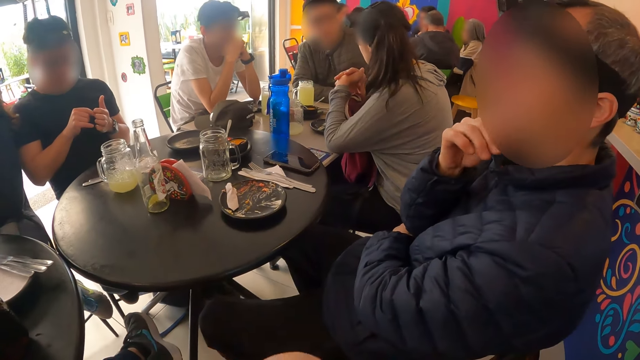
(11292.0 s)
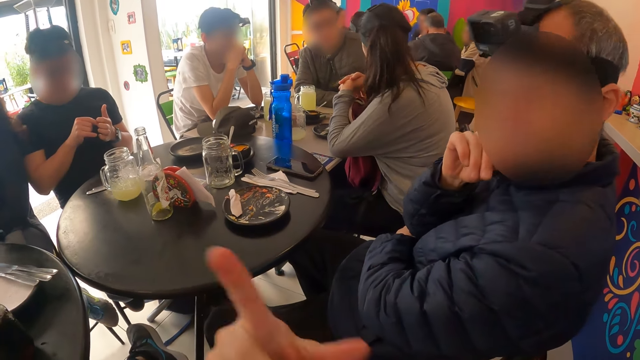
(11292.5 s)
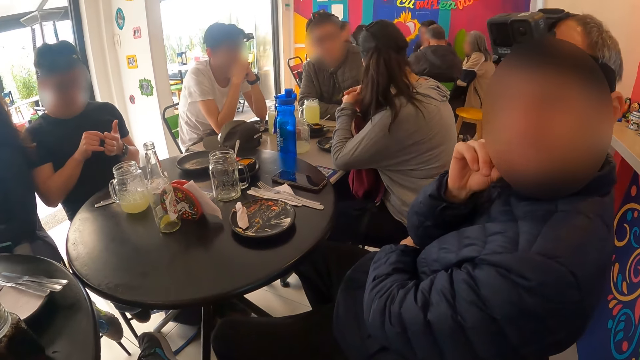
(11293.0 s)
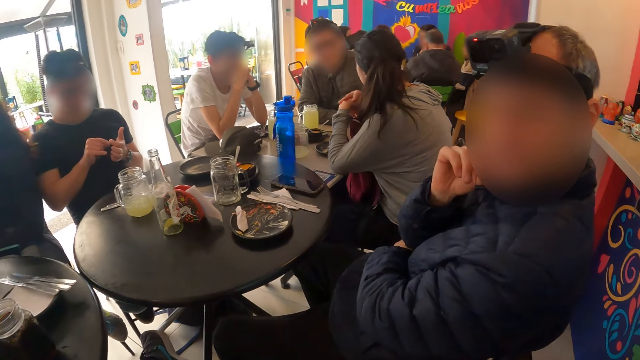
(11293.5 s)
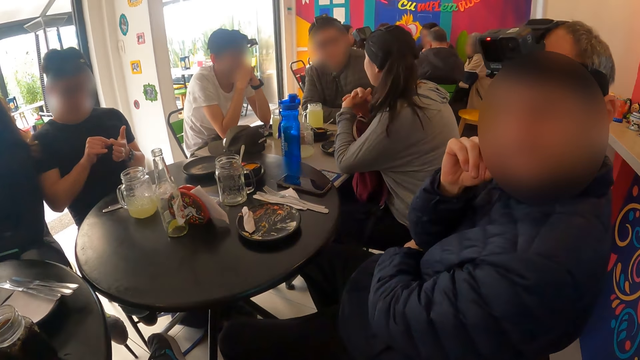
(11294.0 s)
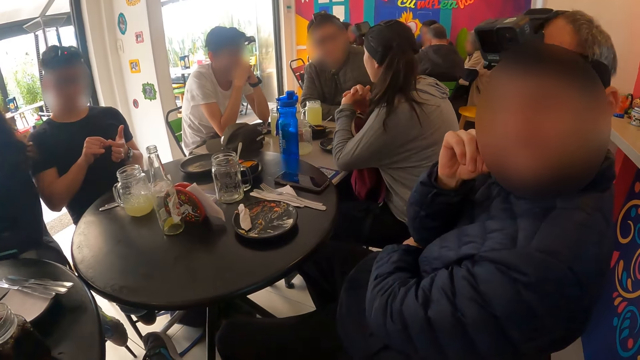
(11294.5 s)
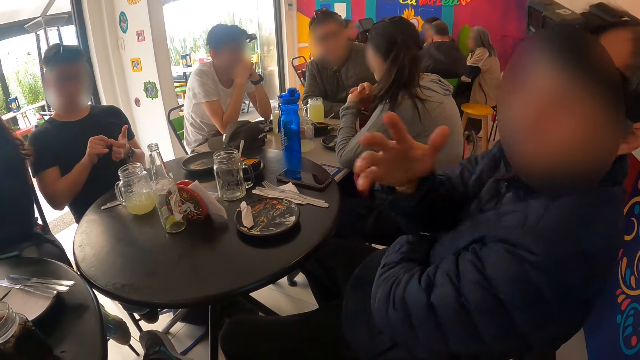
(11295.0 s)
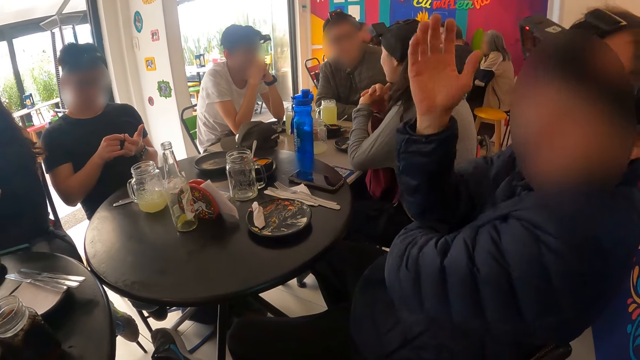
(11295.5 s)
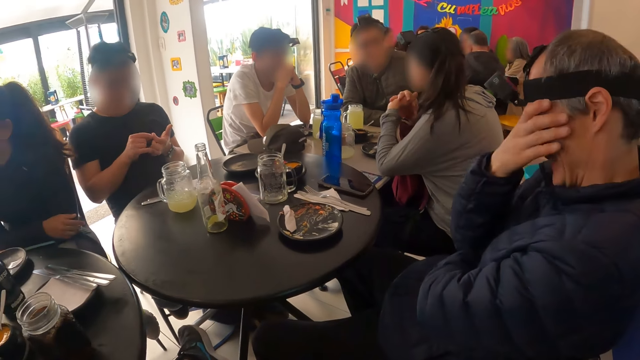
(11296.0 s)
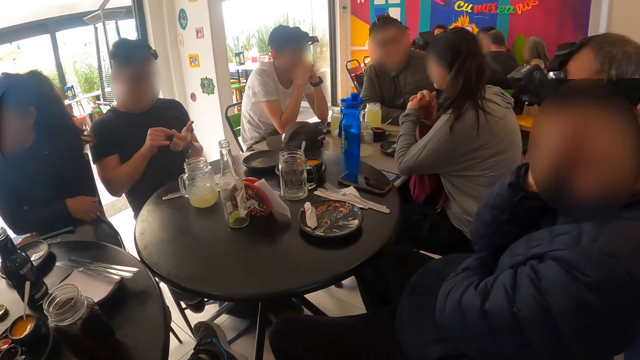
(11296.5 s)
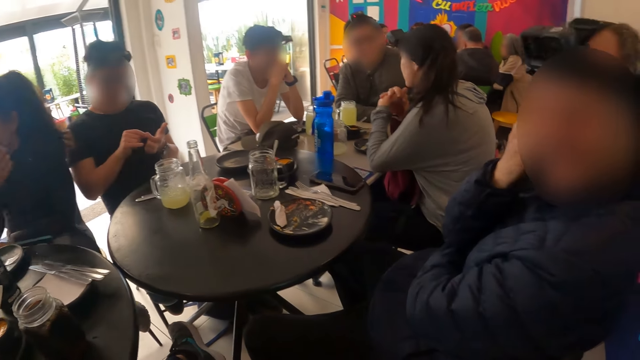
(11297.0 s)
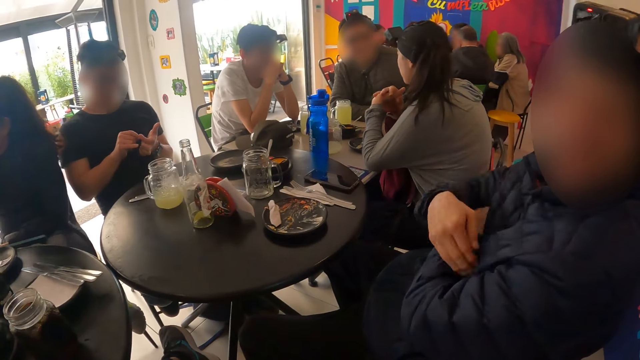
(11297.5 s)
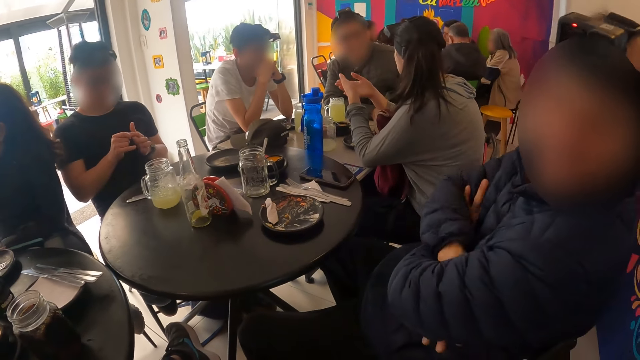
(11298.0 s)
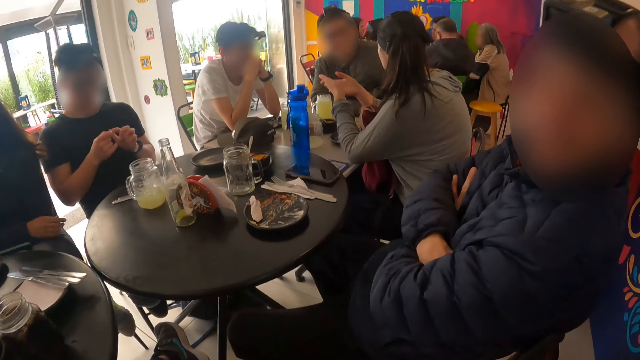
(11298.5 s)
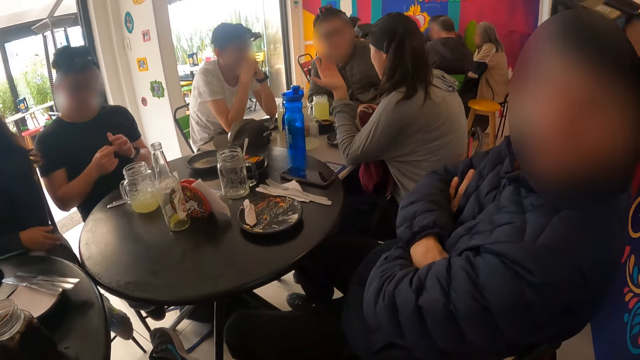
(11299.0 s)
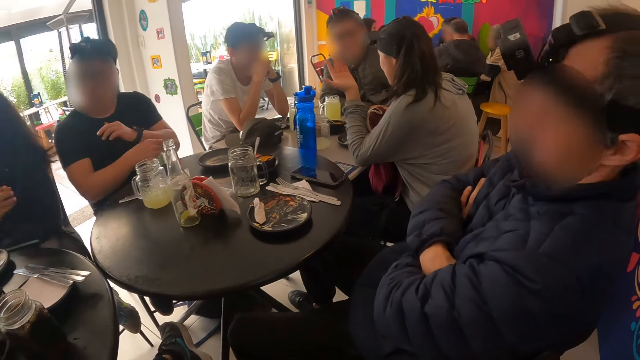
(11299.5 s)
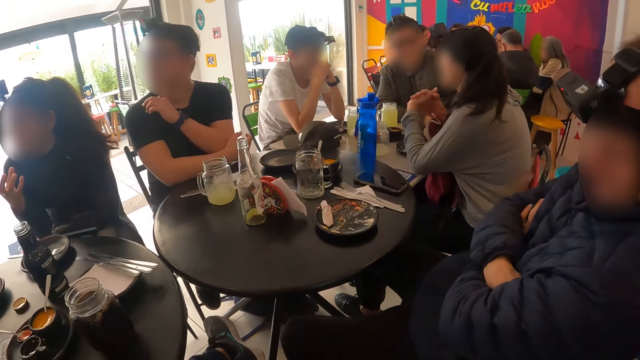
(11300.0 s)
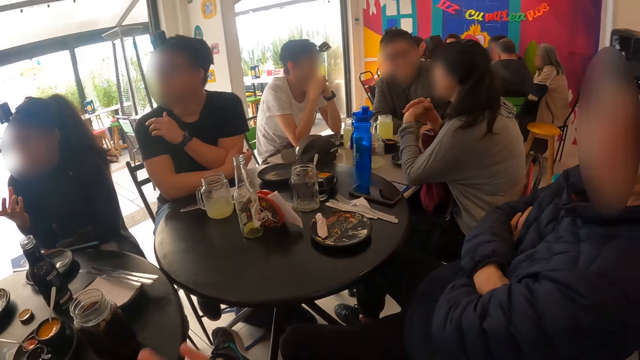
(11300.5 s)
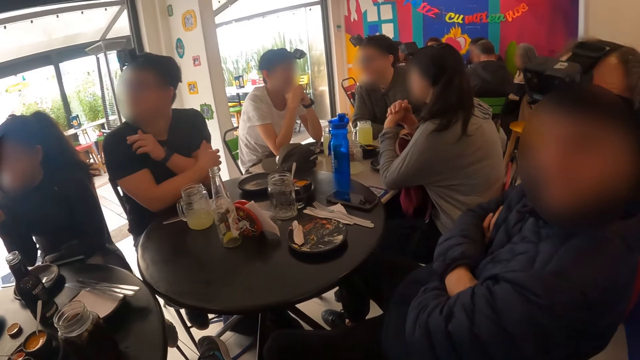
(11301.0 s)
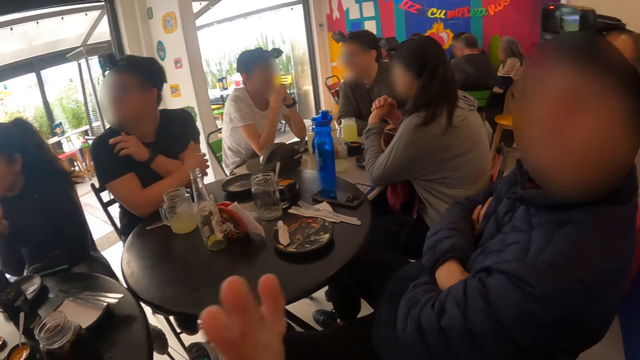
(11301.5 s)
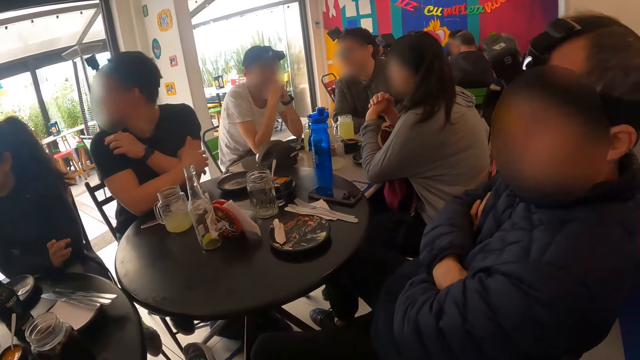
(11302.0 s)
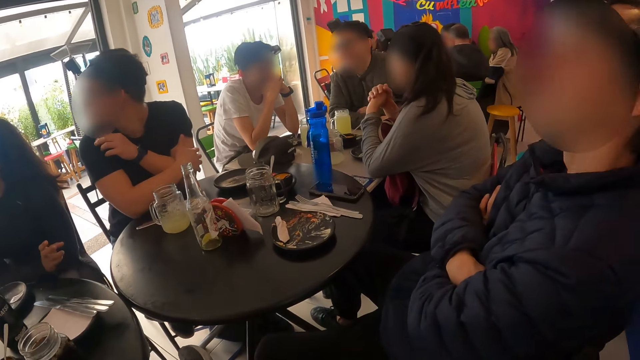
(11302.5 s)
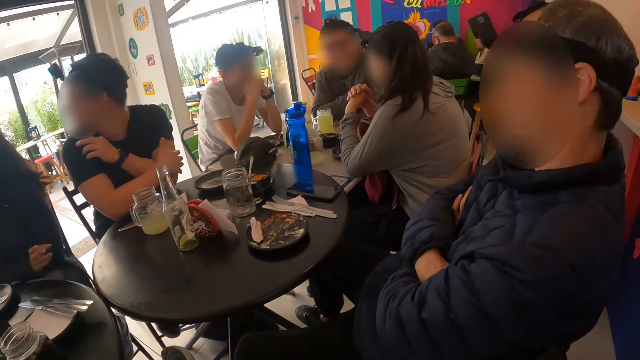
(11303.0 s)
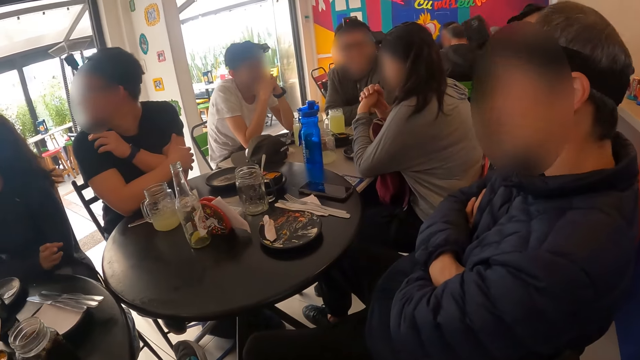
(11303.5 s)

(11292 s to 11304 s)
The camera wearer interacts with the man. The man rubs his face with his right hand.

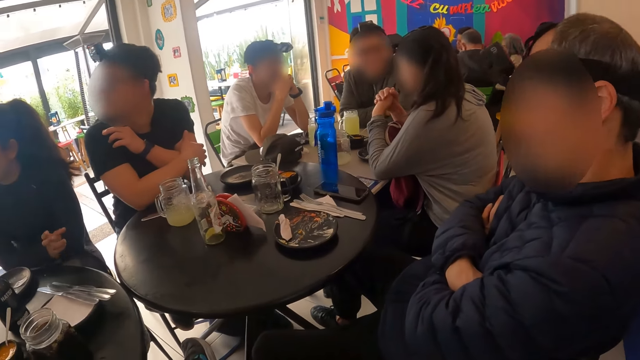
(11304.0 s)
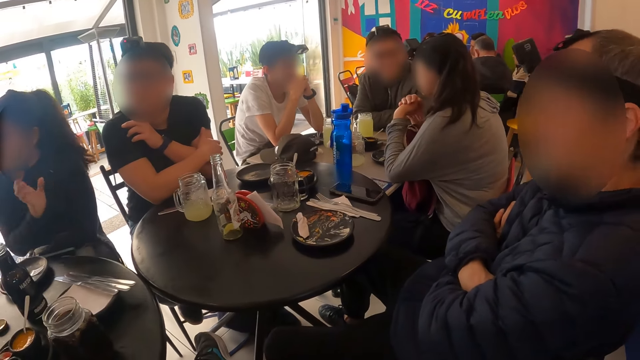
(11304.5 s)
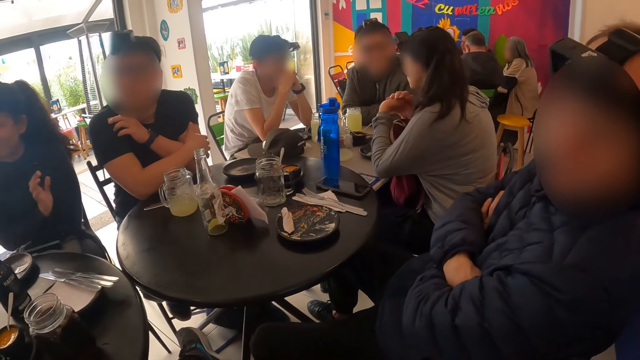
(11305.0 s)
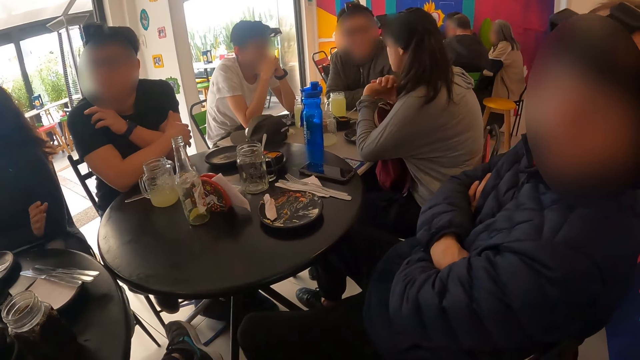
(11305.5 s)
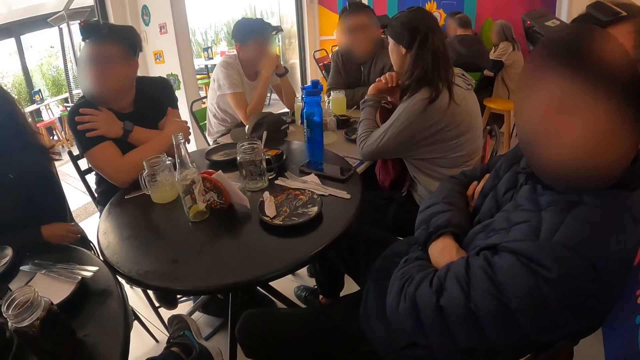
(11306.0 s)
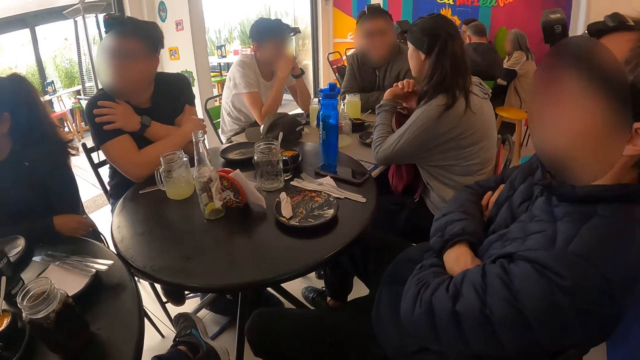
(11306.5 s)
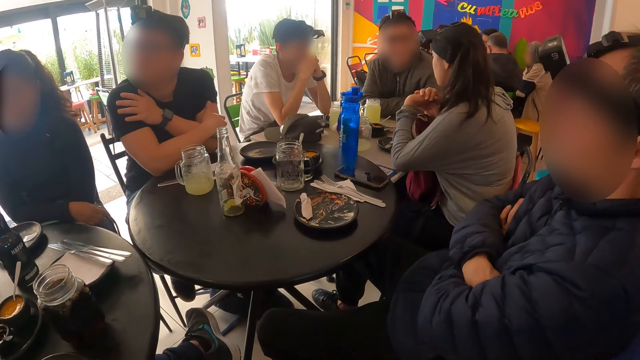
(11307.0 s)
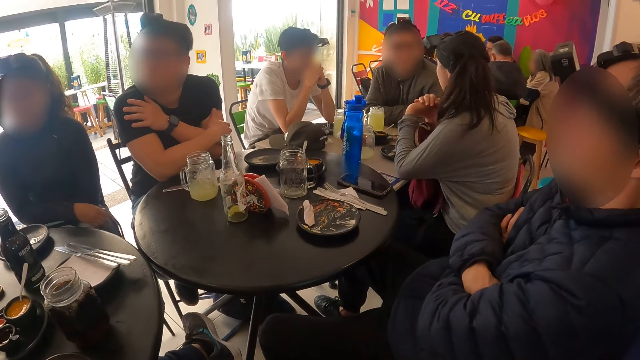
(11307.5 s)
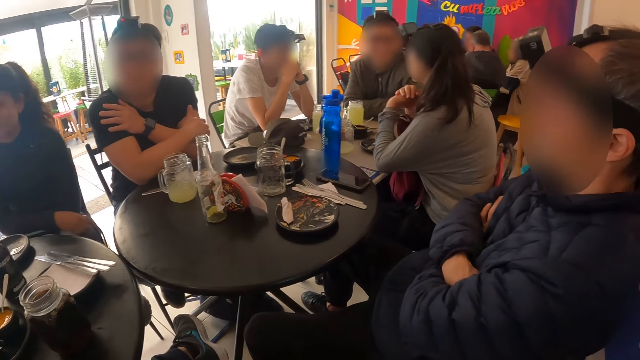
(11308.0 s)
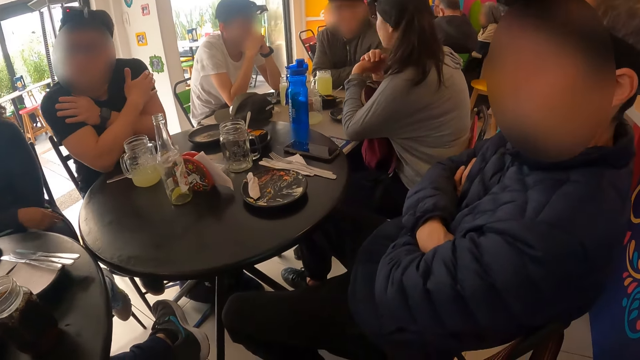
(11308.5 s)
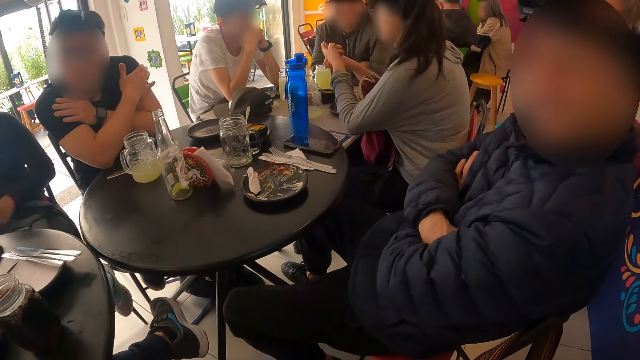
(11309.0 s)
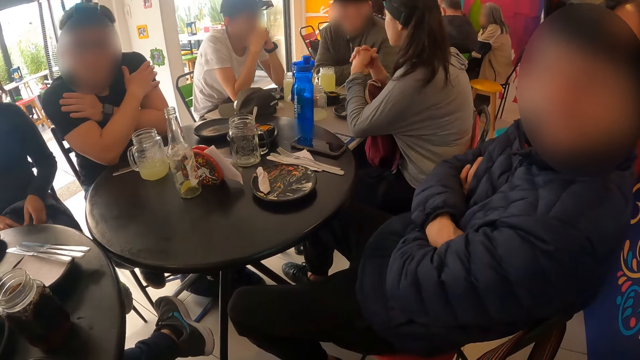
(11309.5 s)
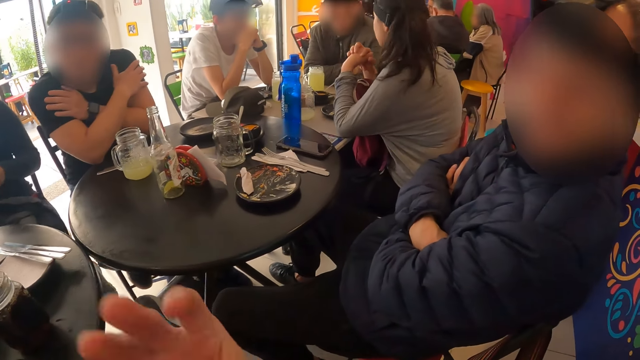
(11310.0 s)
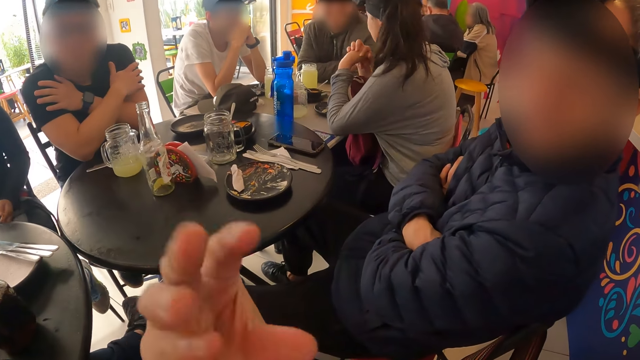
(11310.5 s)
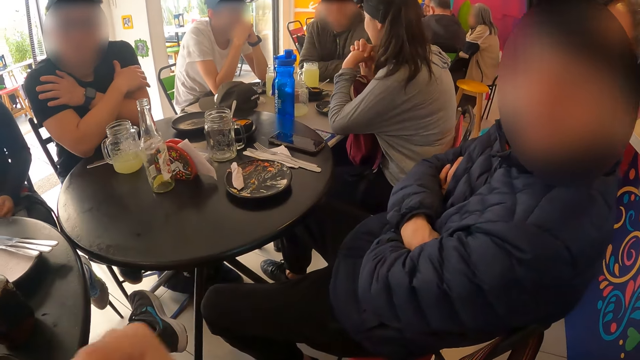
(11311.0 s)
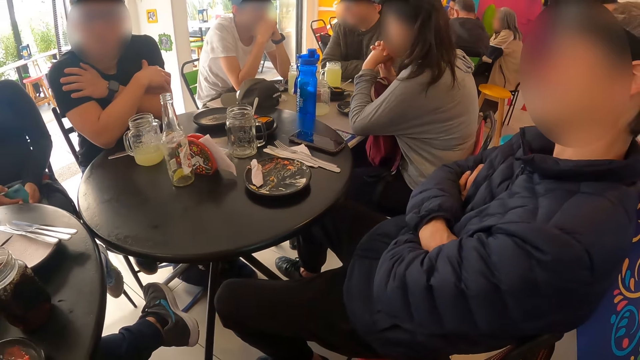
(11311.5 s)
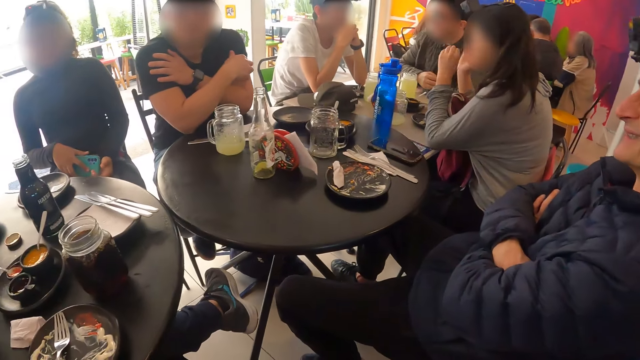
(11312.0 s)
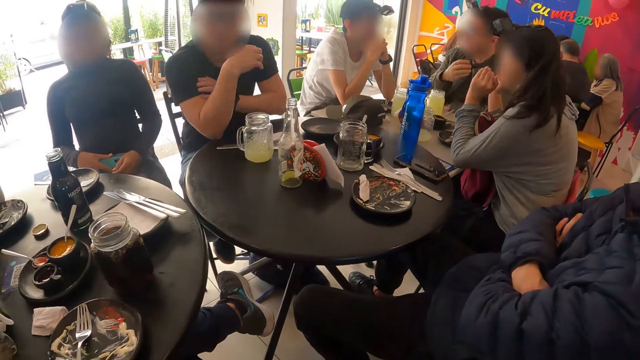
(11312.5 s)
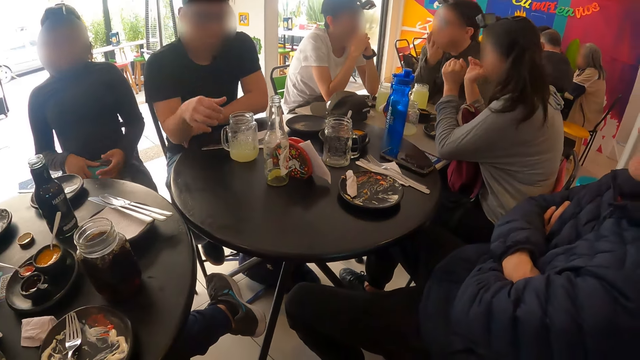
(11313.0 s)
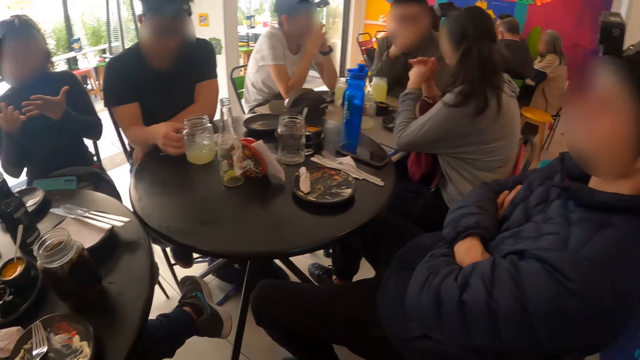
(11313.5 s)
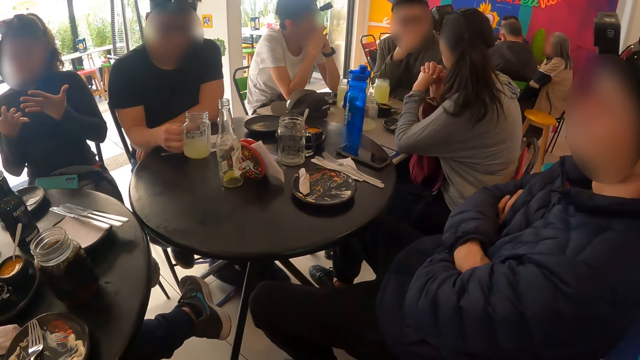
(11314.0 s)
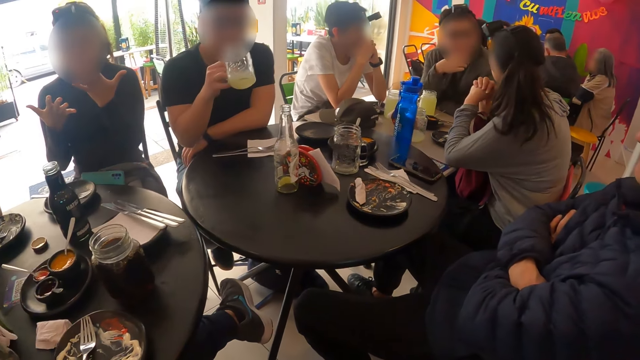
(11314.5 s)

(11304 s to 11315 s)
A woman picks up the phone on her bag with both hands. The woman drops the phone in both hands on the bag. A man picks up the glass cup on the table with his right hand.
